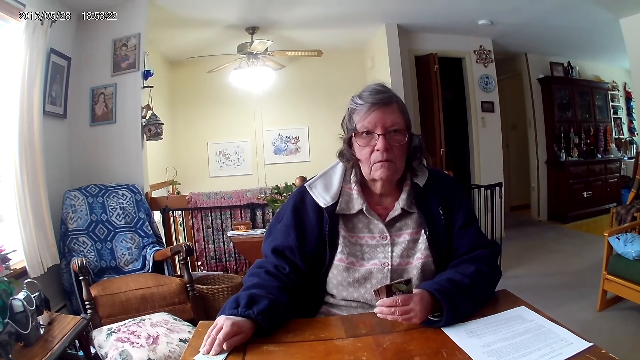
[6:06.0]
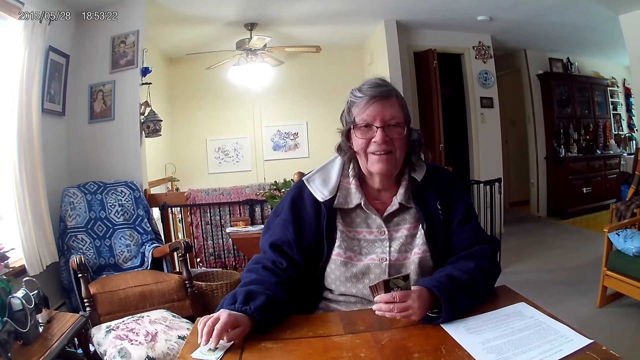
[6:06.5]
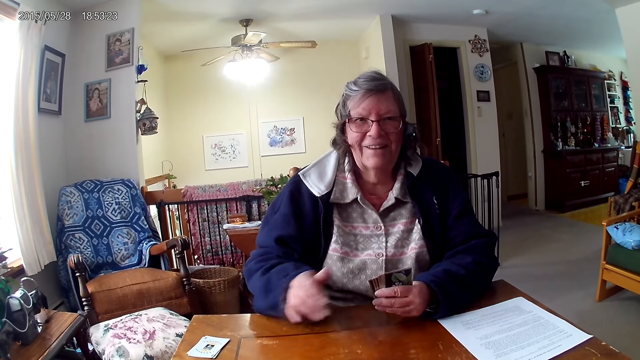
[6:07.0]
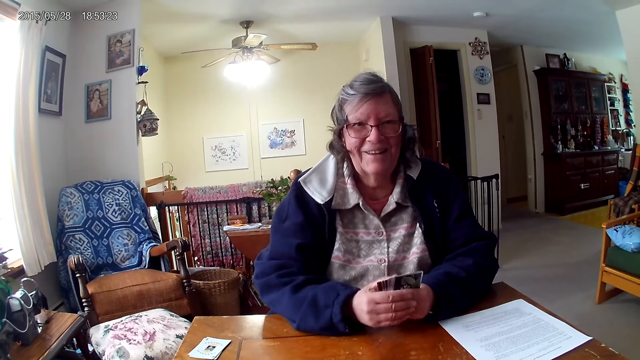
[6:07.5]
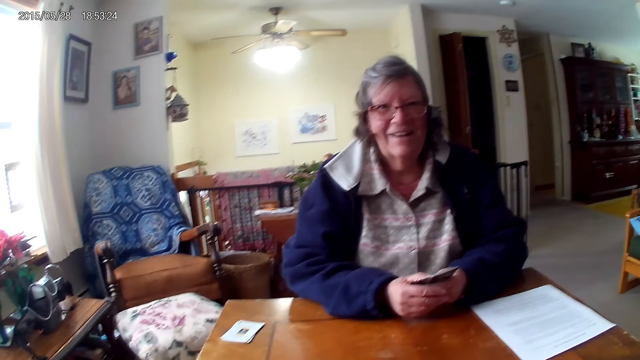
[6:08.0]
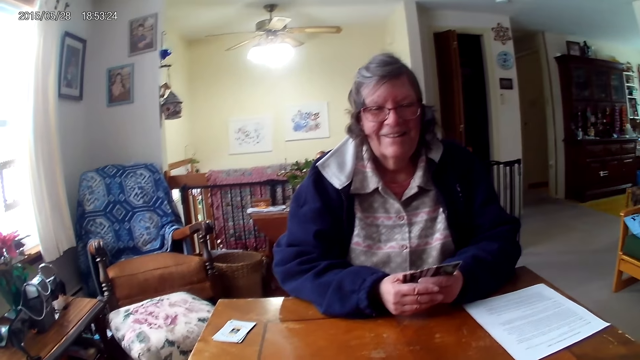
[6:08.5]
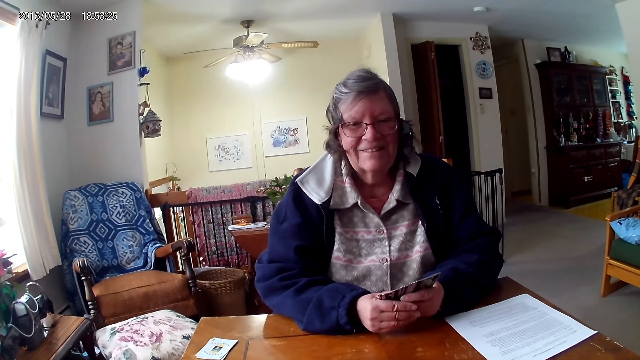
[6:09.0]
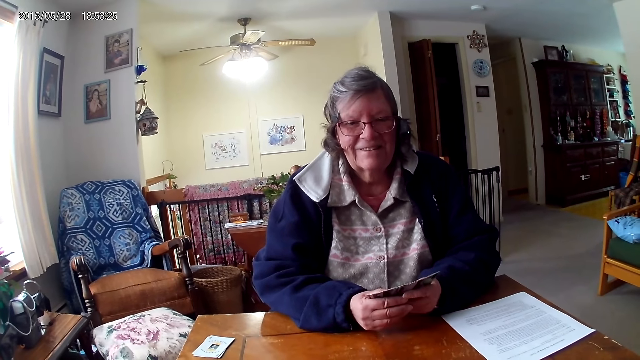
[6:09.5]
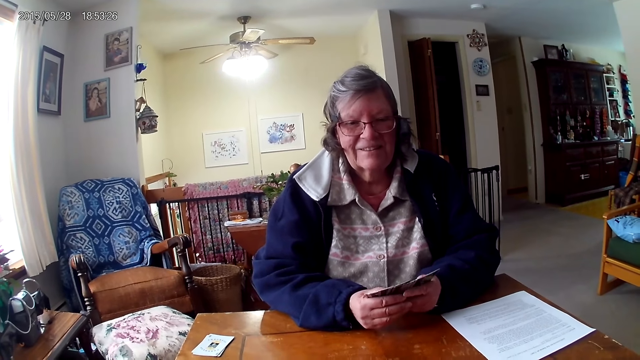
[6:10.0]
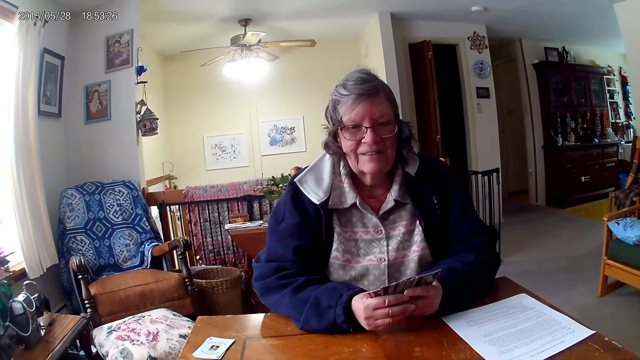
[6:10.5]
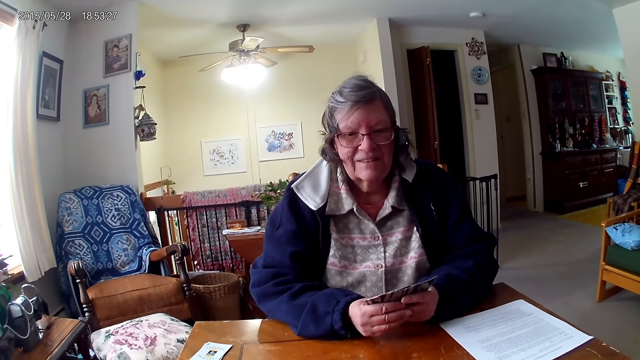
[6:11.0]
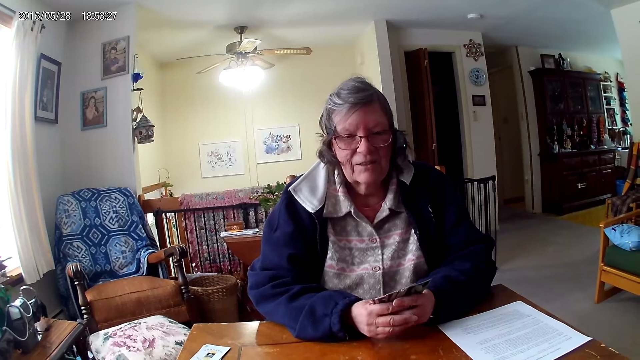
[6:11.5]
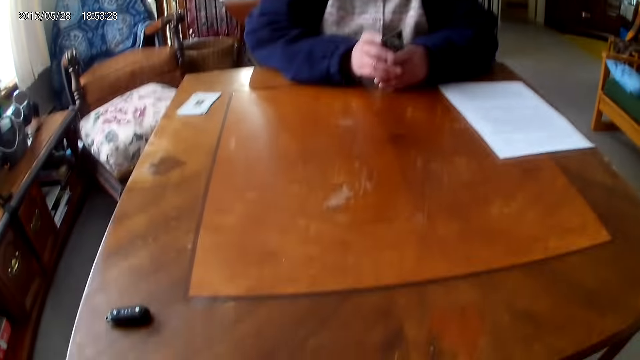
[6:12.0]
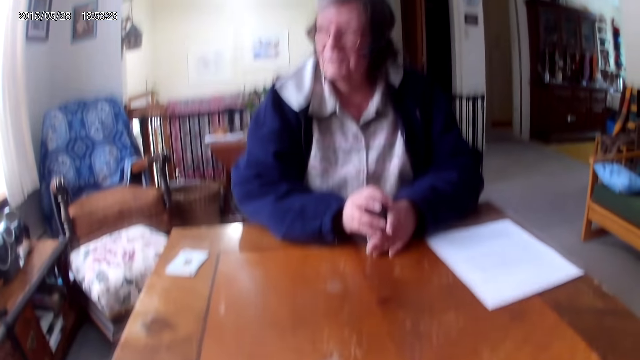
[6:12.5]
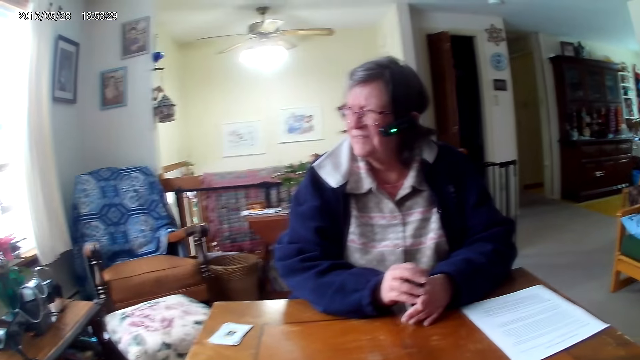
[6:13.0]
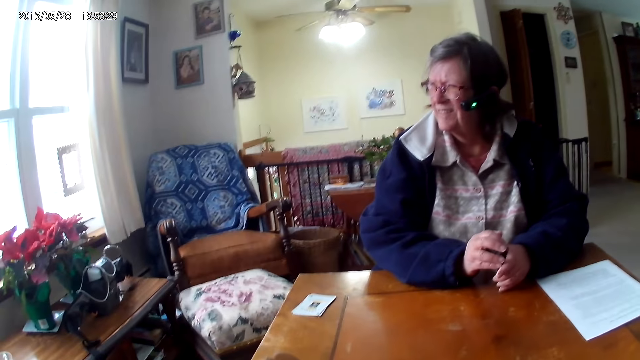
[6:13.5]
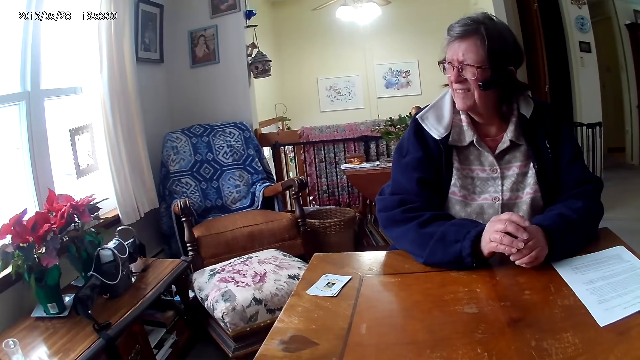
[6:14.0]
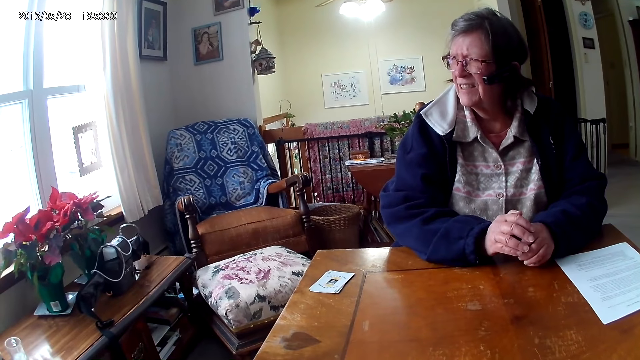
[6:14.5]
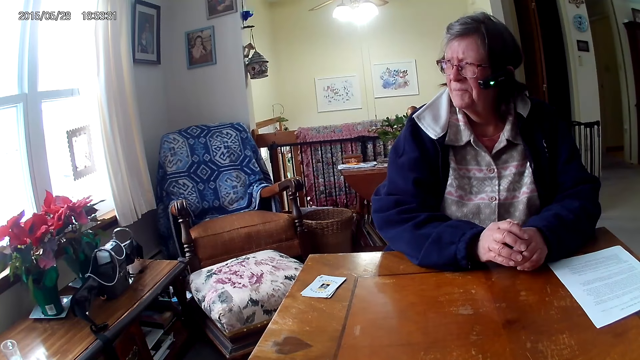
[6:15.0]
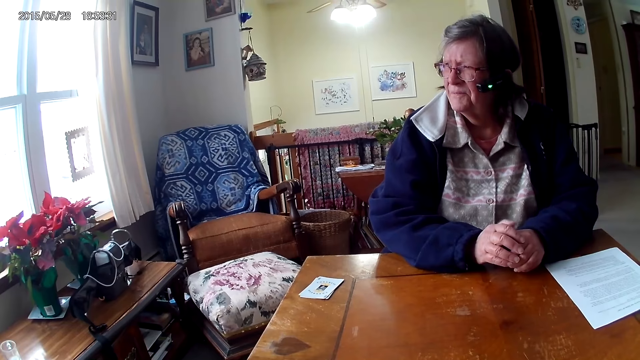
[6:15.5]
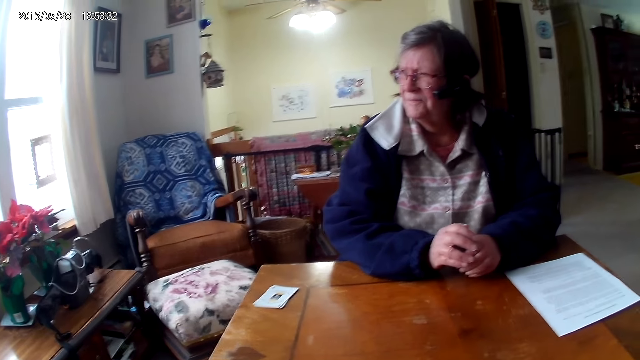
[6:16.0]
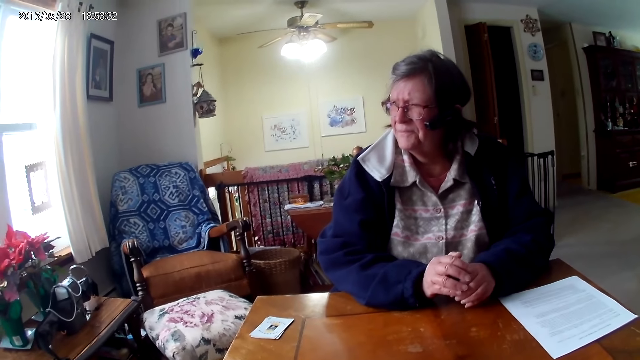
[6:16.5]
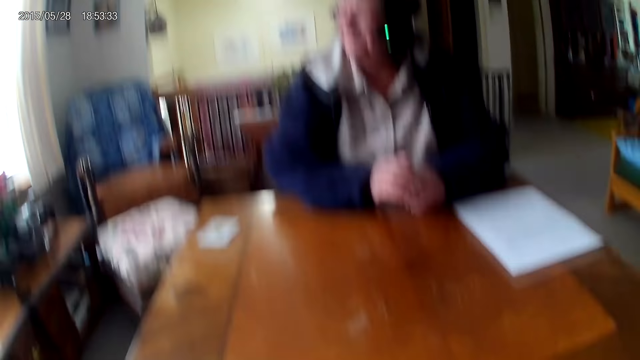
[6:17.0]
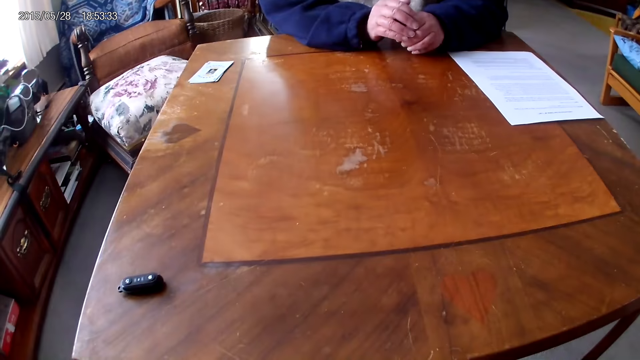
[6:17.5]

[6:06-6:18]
The camera wearer laughs with a person. The person arranges cards in her hands.

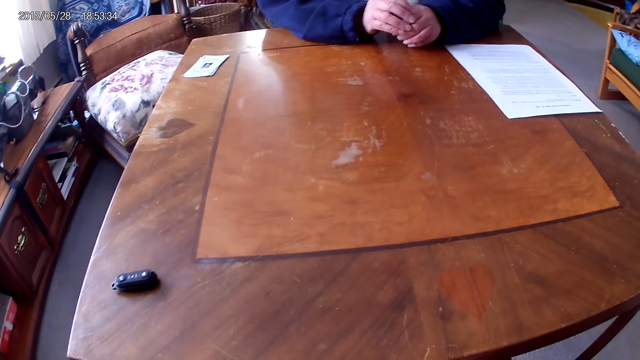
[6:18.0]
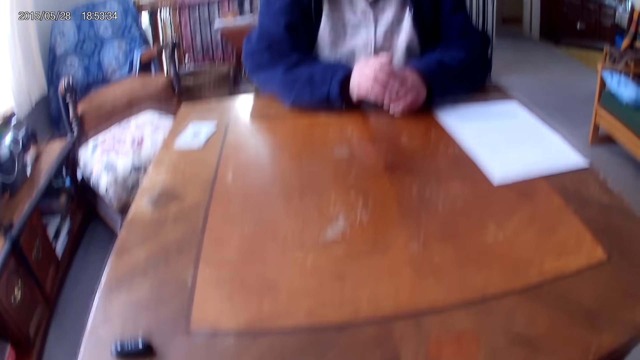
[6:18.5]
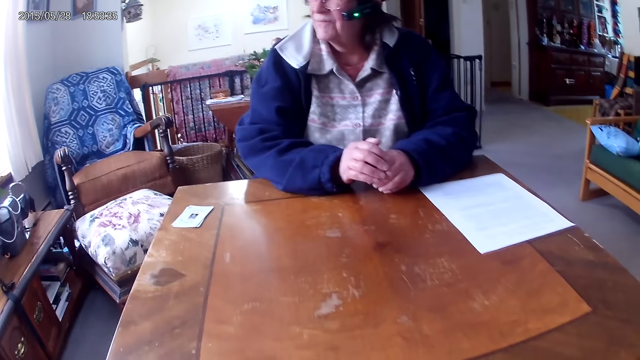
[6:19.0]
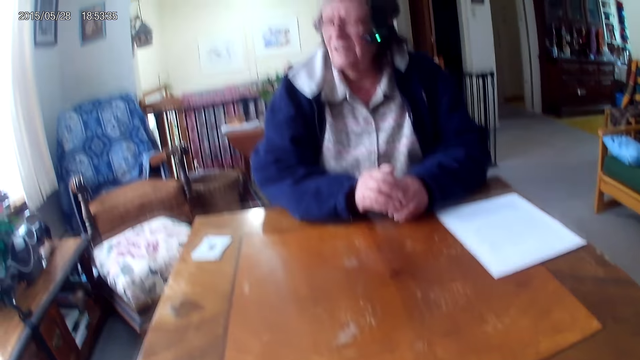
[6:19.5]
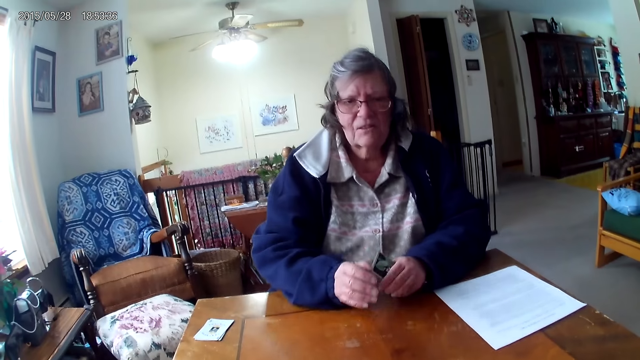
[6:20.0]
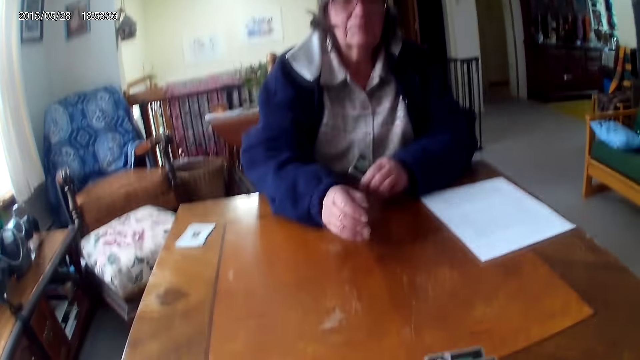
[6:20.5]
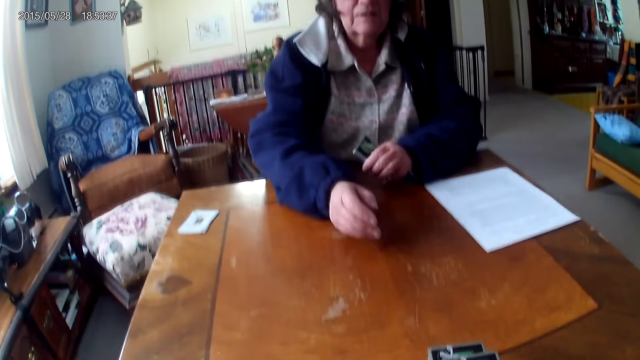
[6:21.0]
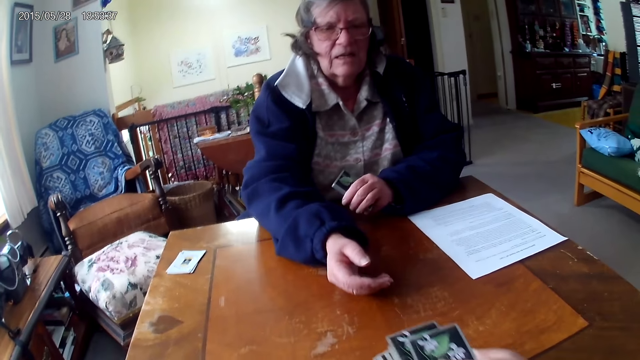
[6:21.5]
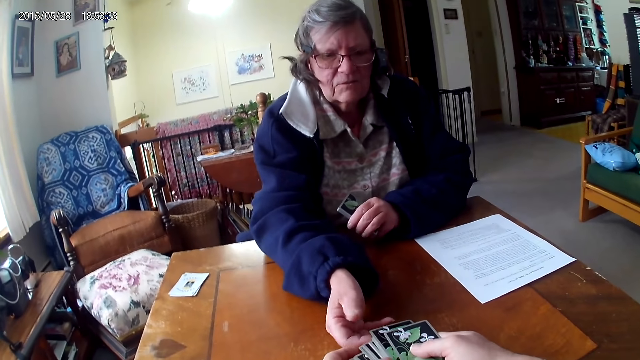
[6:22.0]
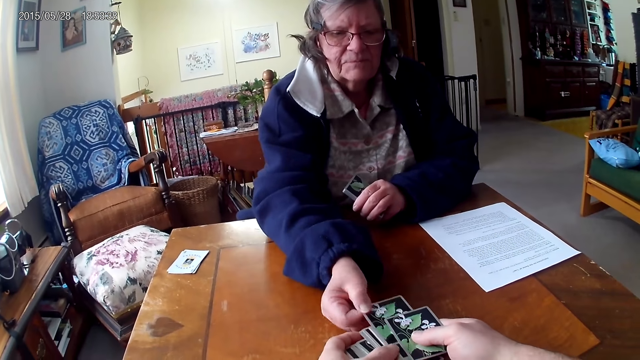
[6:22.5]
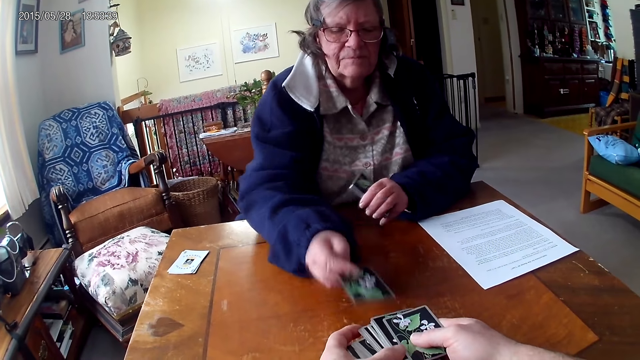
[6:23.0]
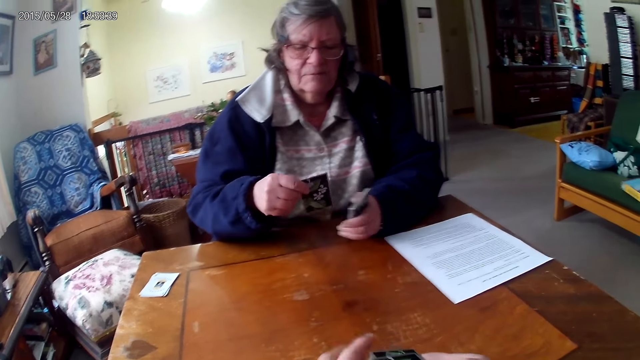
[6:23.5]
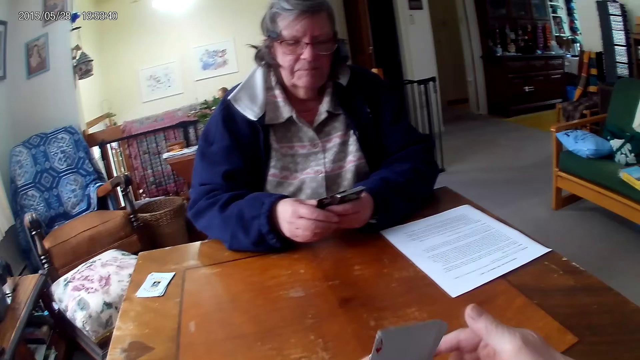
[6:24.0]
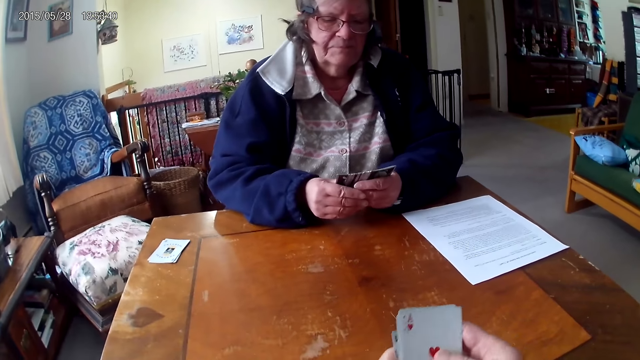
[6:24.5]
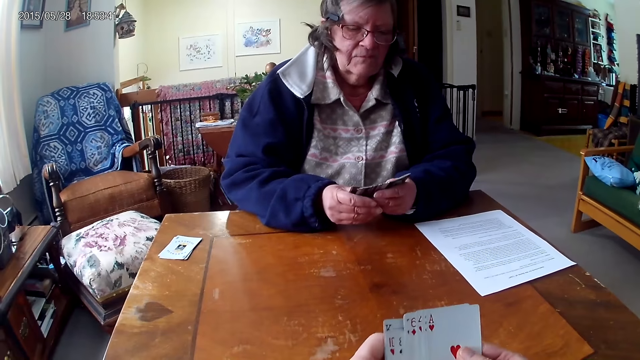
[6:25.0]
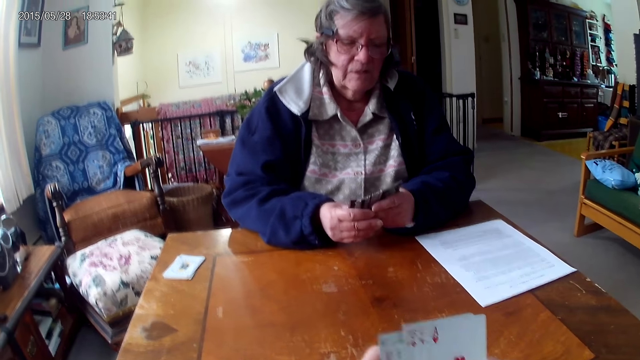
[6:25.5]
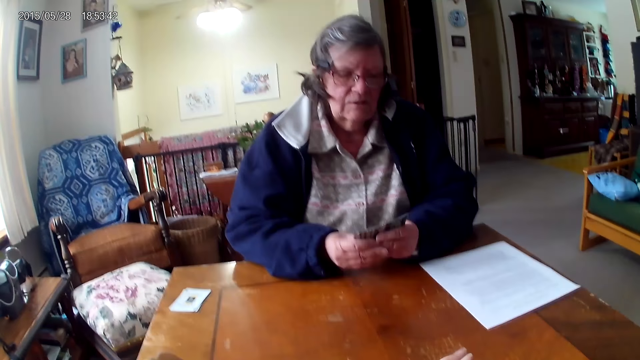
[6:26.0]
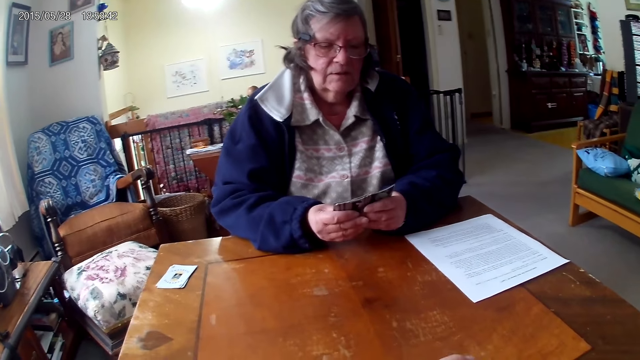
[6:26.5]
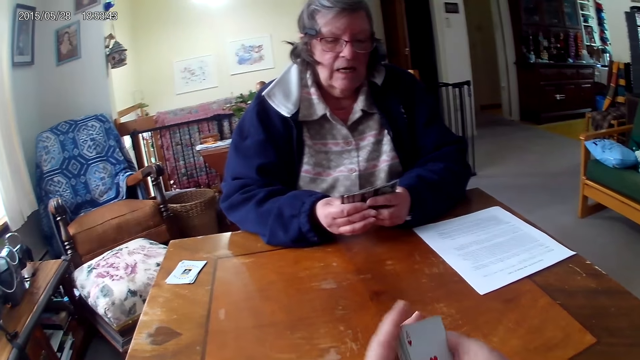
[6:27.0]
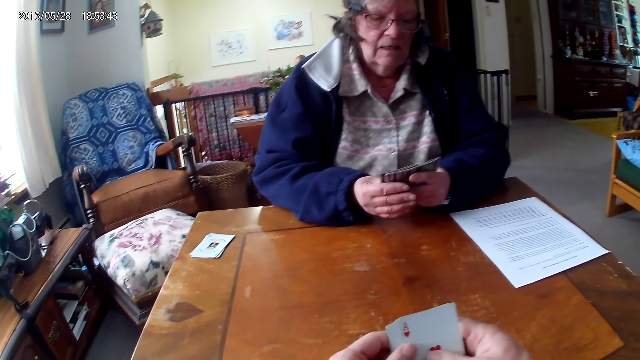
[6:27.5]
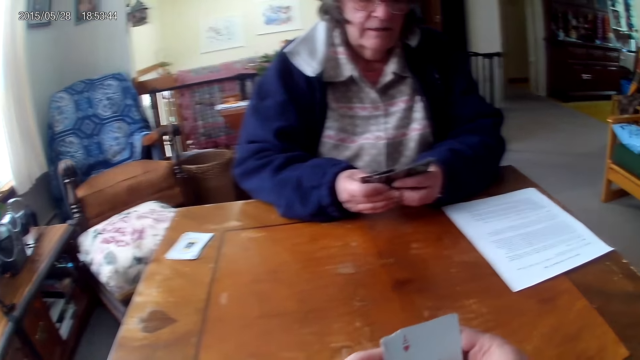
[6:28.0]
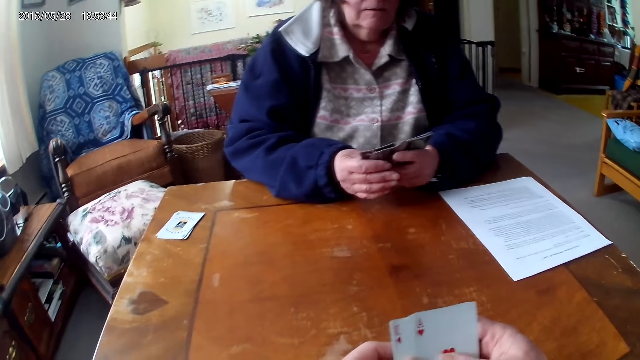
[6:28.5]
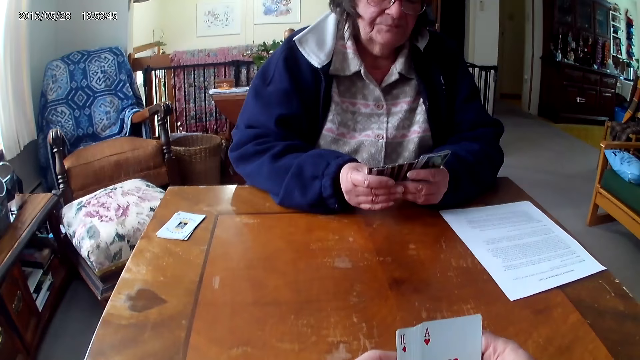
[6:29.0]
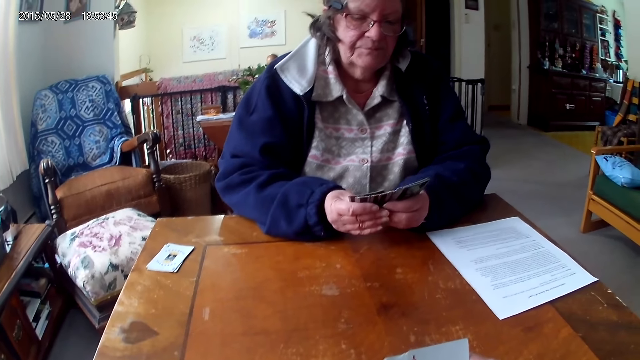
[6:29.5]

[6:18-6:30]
A person gives the camera wearer cards. The person picks a card from the camera wearer. The camera wearer holds out the cards to the person. She arranges the cards in her hands.
